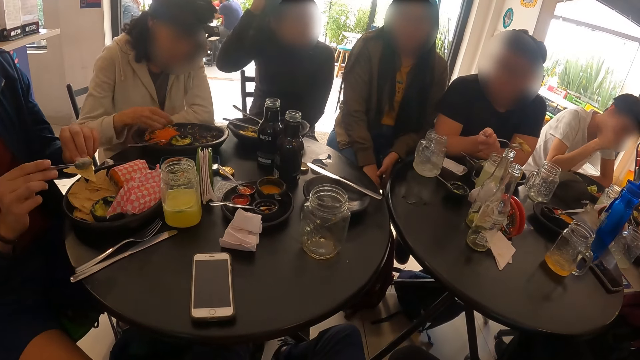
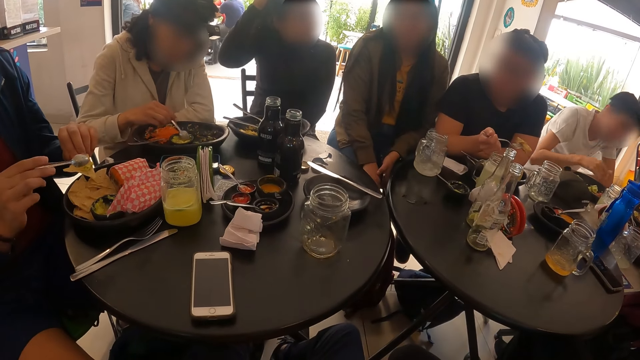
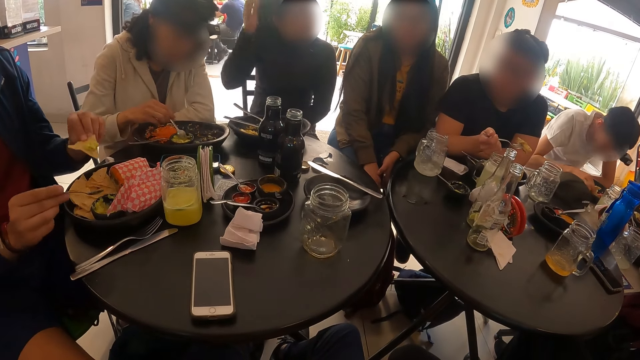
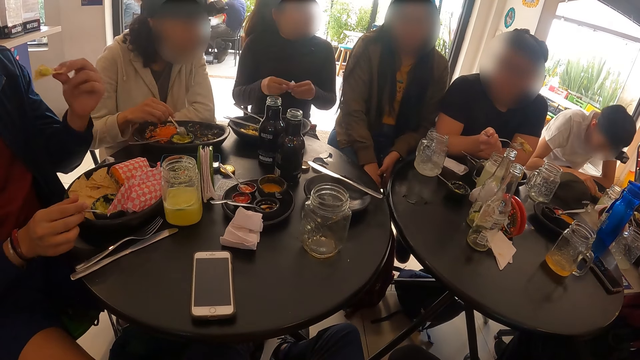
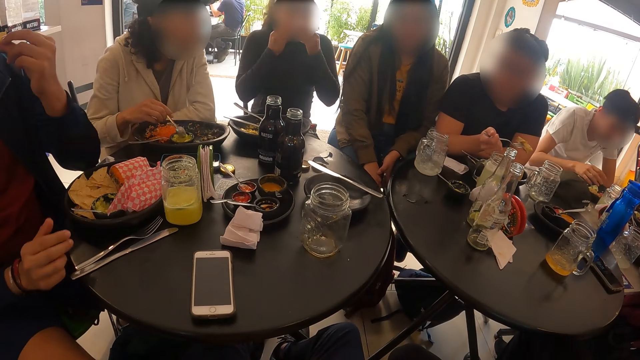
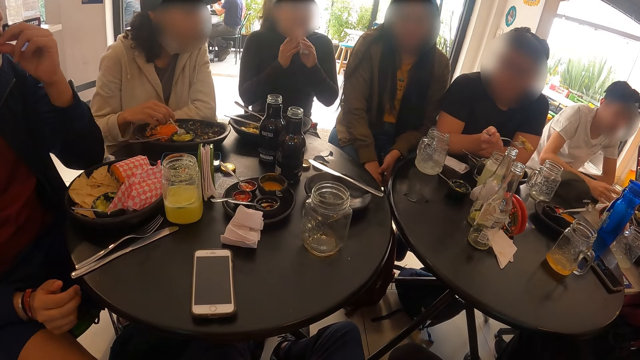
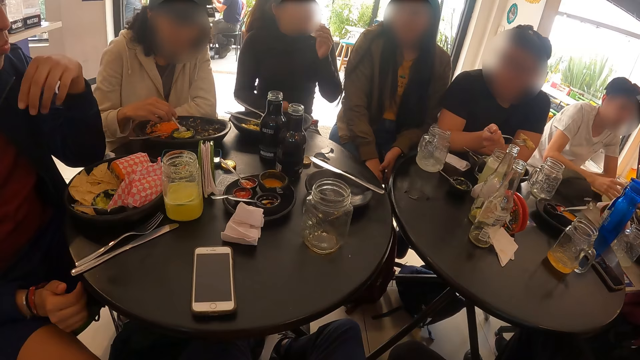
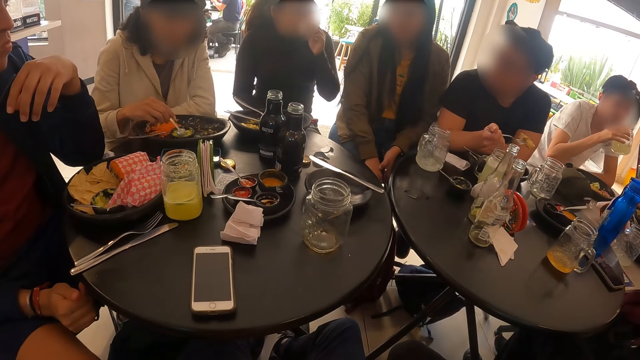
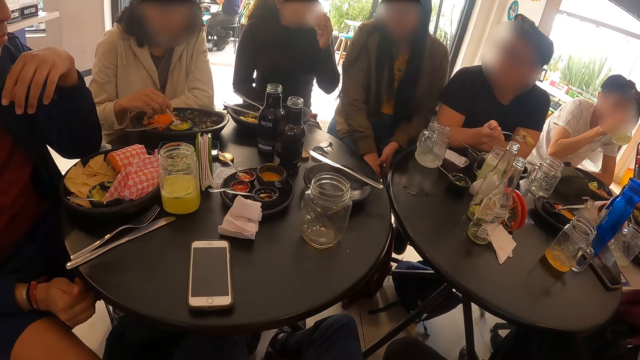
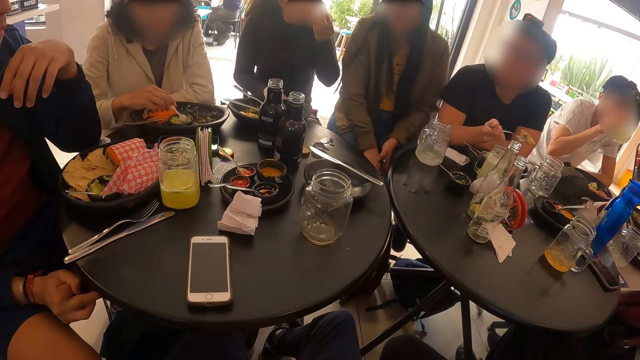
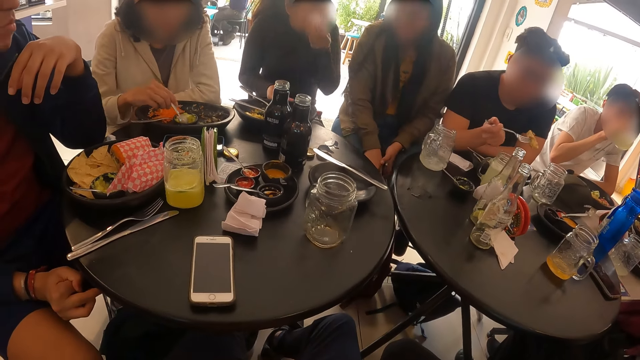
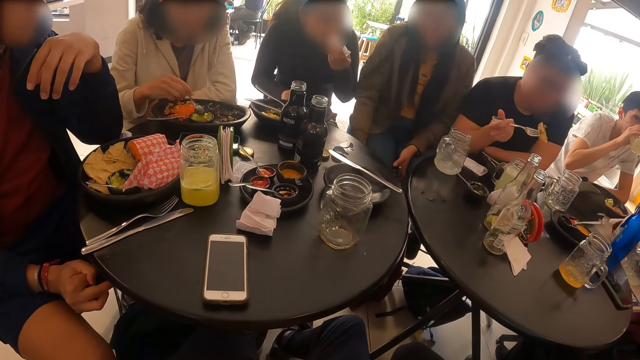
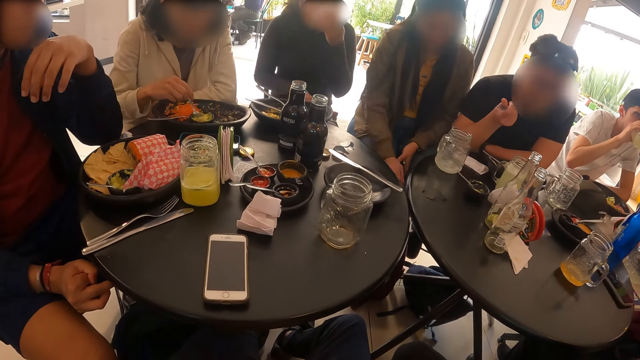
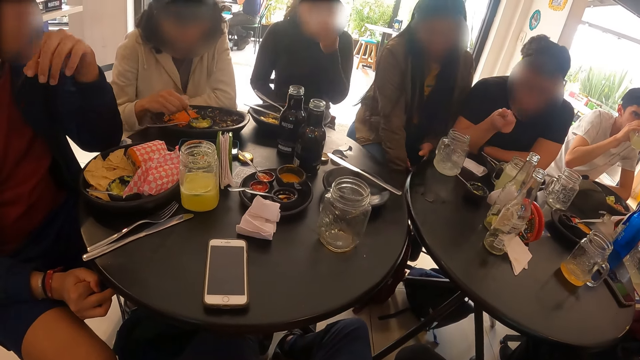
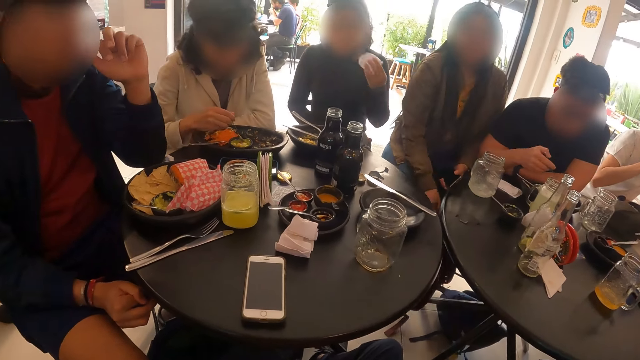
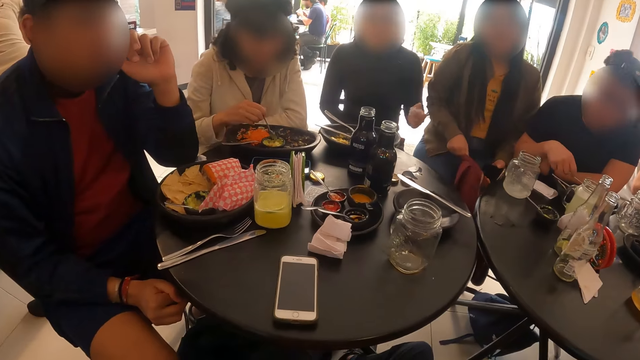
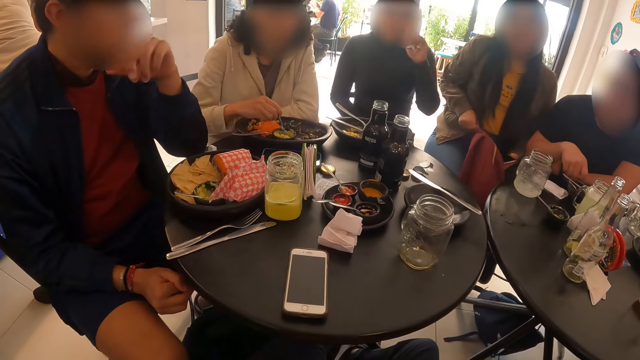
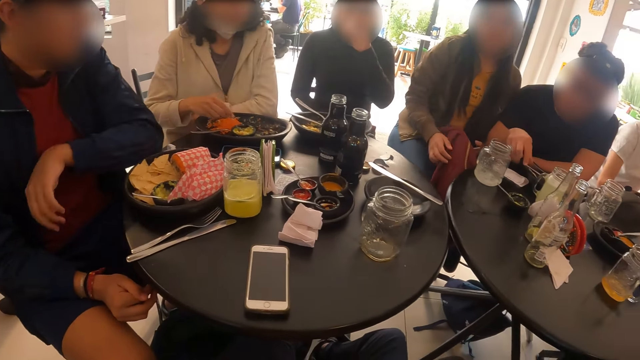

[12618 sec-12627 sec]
A woman stirs cheese in the plate with the spoon in her right hand. A man eats the burger with his left hand. Another woman wipes her mouth with the serviette paper with both hands. Another man eats pasta with the fork in his right hand. A third woman picks up the bag on the floor with her right hand.

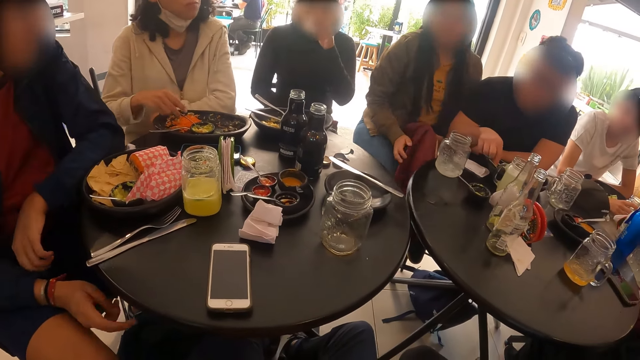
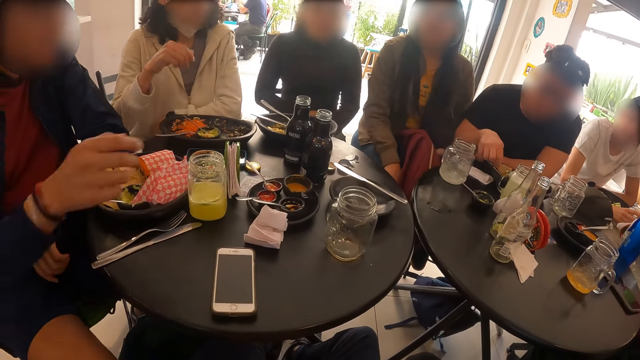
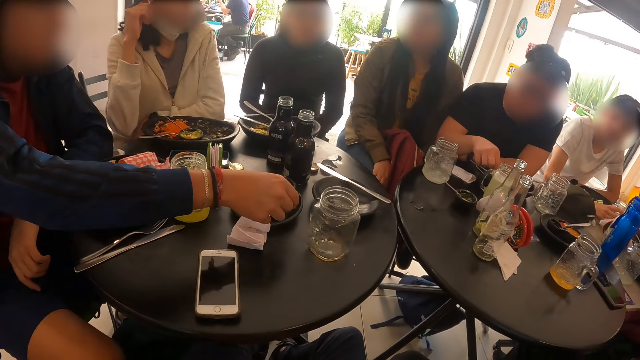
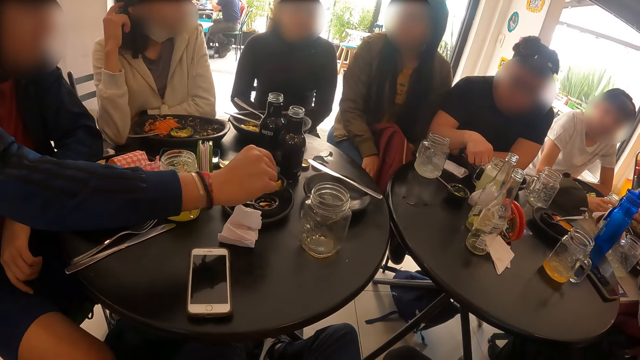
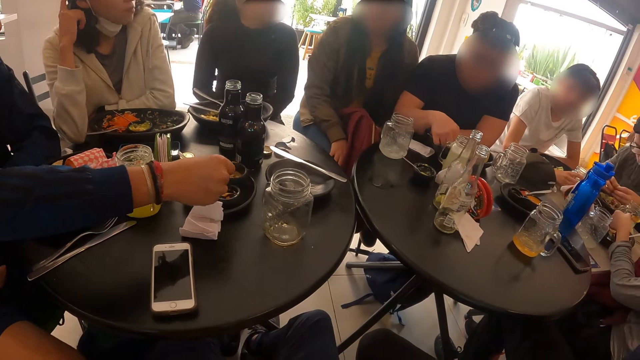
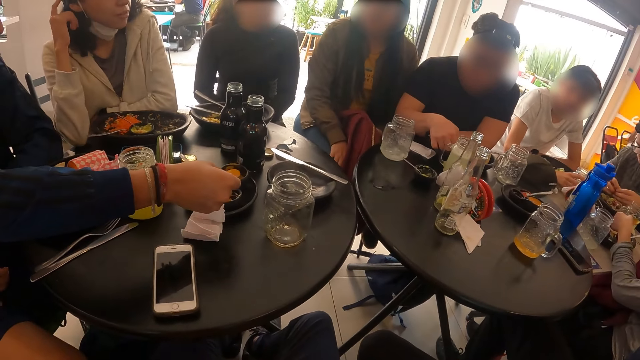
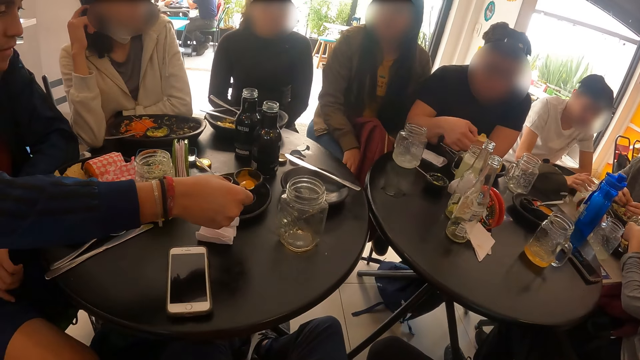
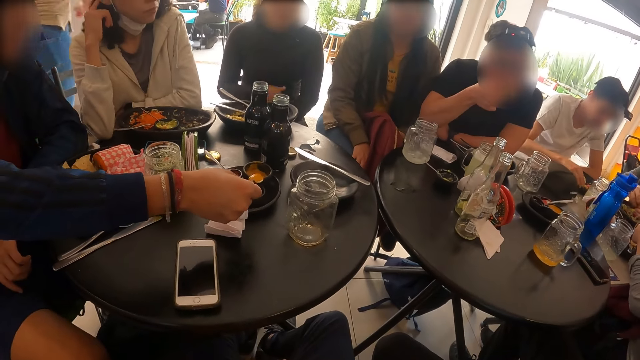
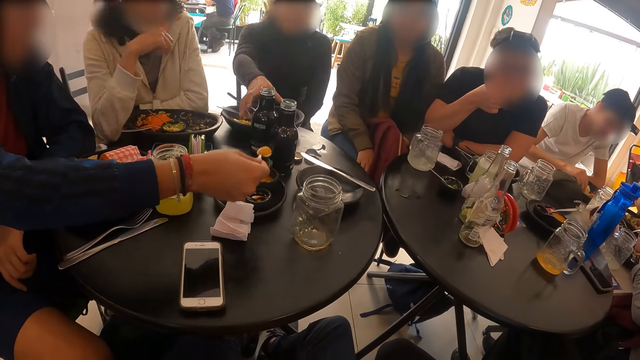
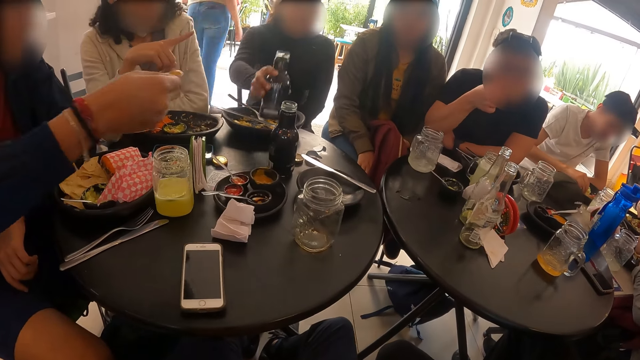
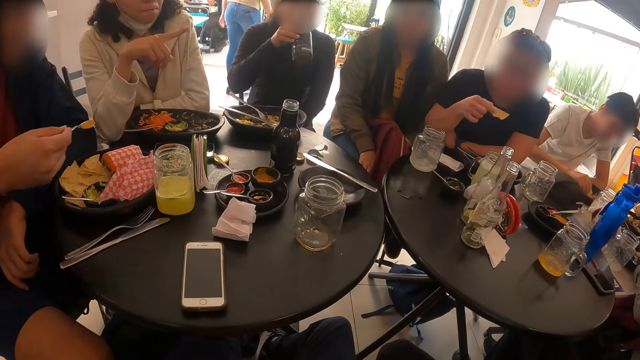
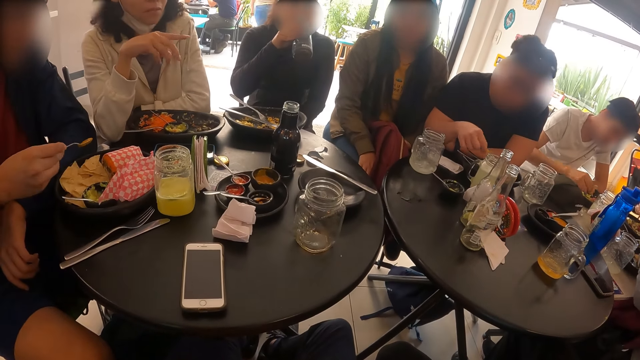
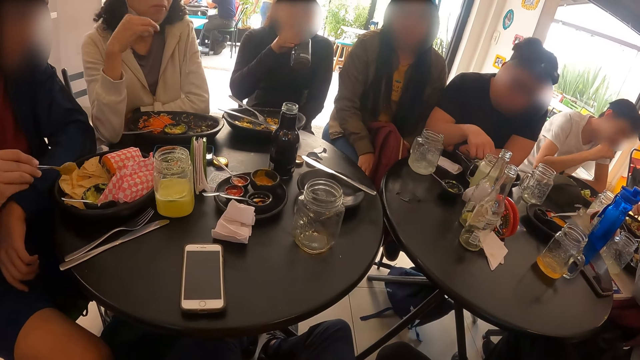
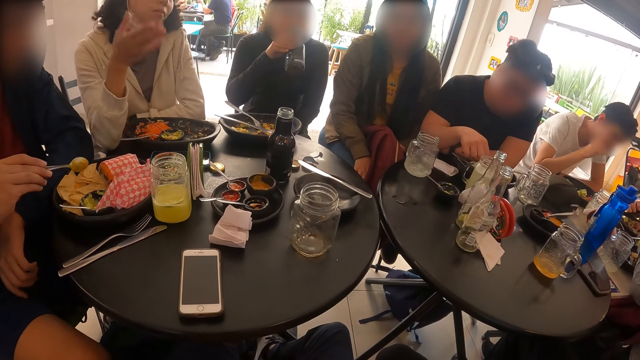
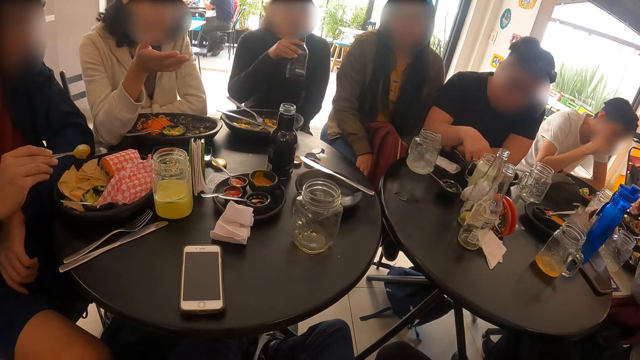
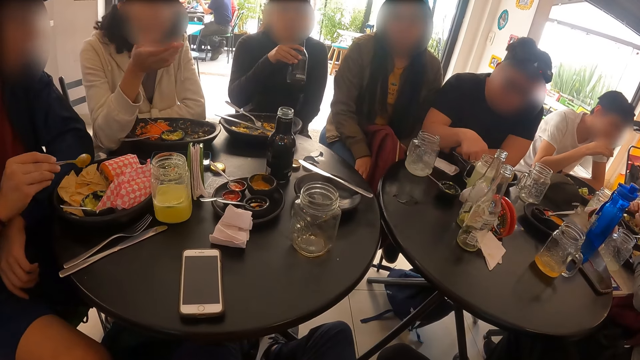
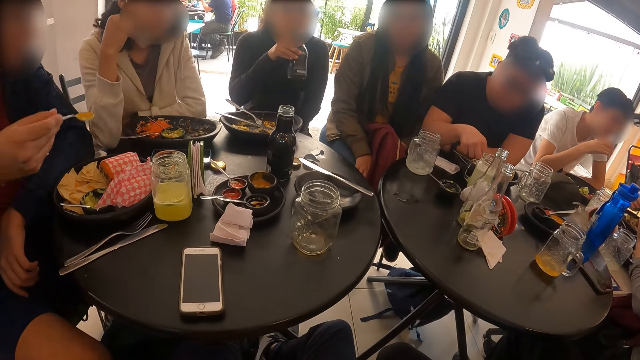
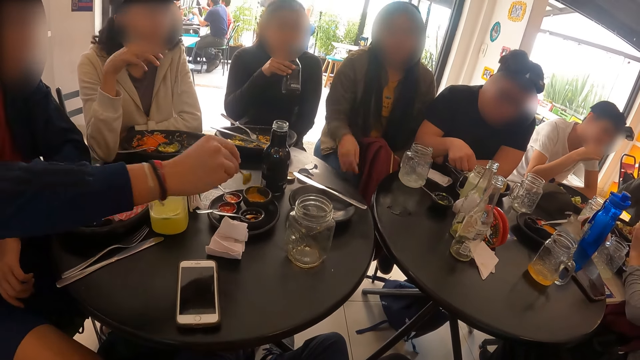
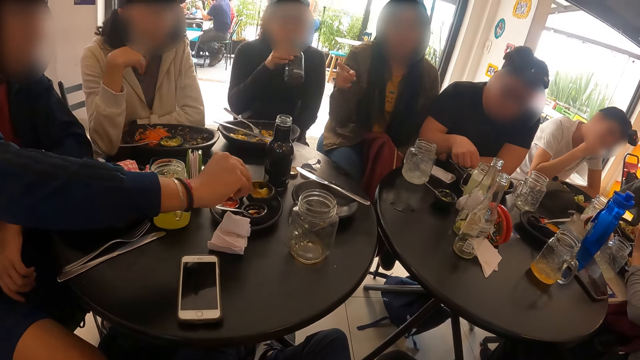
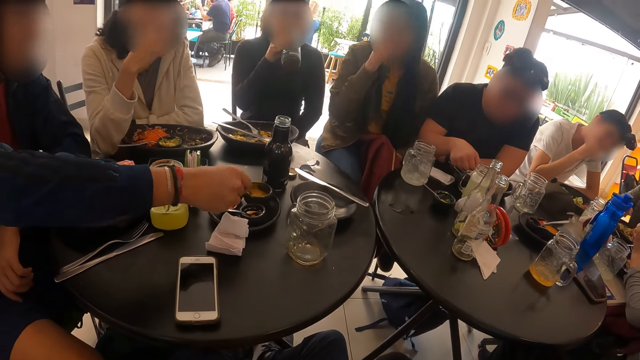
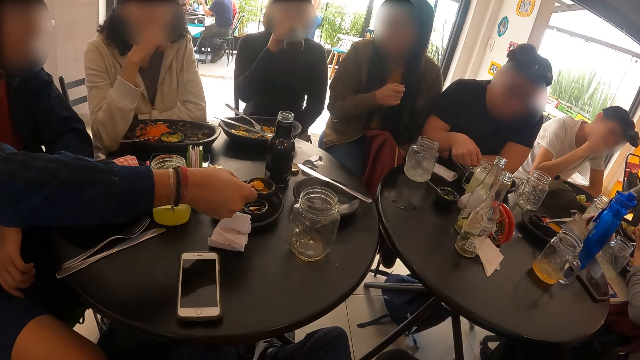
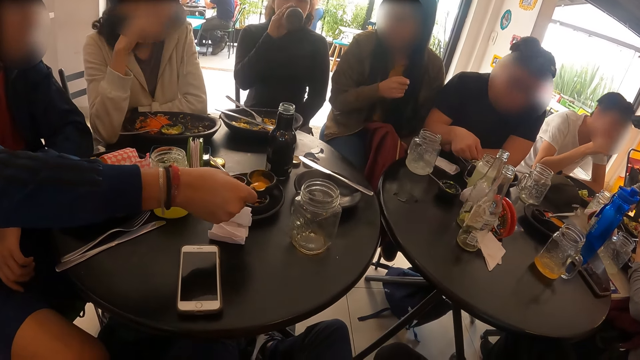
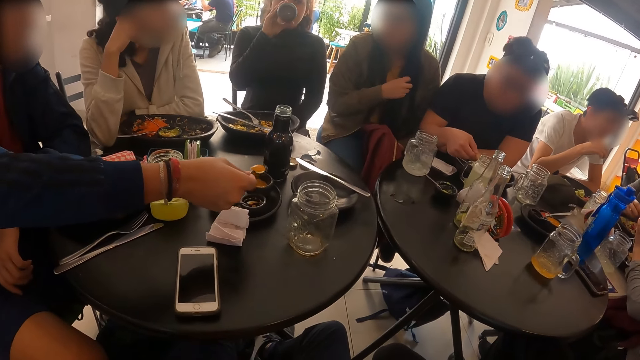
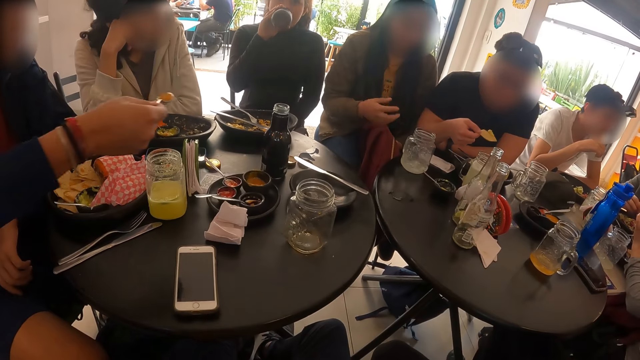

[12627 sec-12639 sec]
A man holds a biscuit with his right hand. Another man takes sauce from the plate with the spoon with his right hand. The first man eats the biscuit with his right hand. A woman picks up the bottle on the table with her right hand and drinks from the bottle in her right hand. The other man pours the sauce in the plate with the spoon in his right hand. He takes sauce from the plate with the spoon with his right hand.
